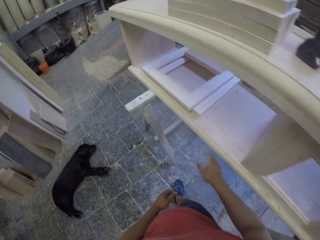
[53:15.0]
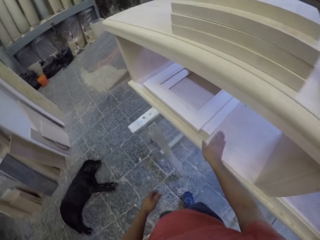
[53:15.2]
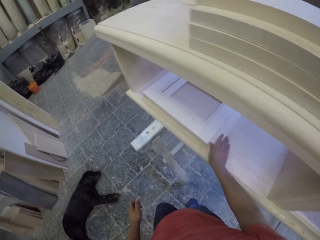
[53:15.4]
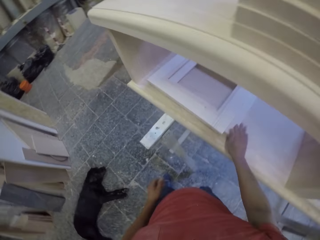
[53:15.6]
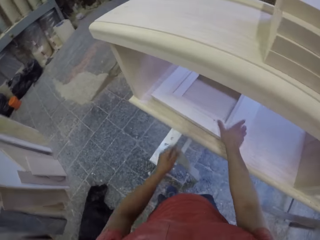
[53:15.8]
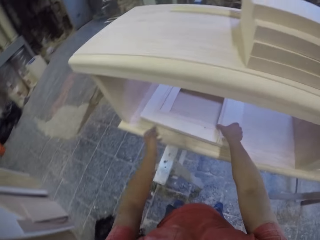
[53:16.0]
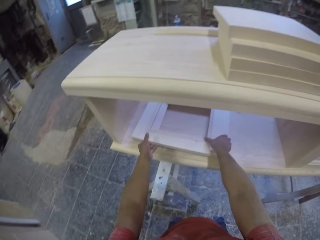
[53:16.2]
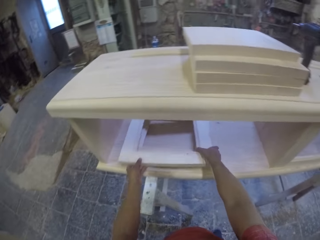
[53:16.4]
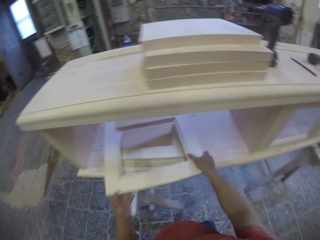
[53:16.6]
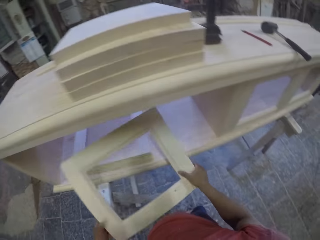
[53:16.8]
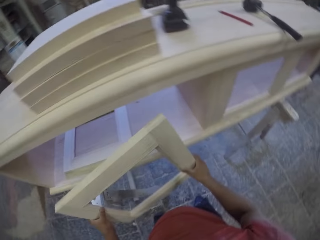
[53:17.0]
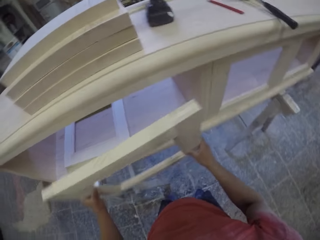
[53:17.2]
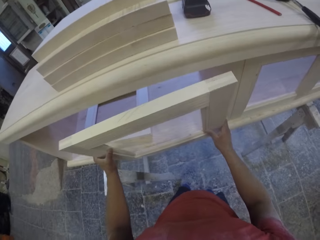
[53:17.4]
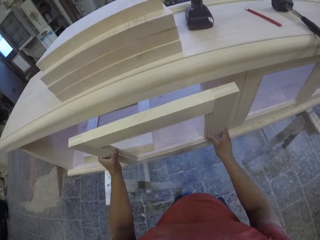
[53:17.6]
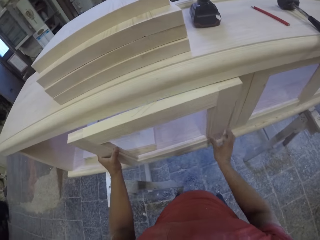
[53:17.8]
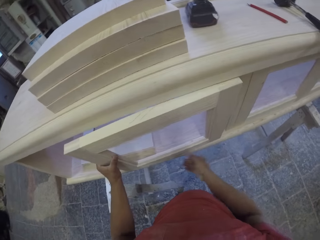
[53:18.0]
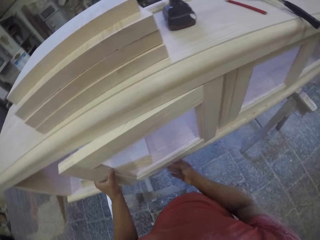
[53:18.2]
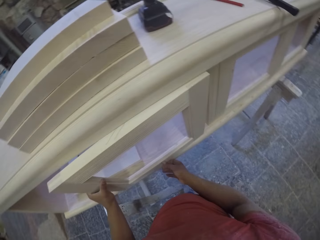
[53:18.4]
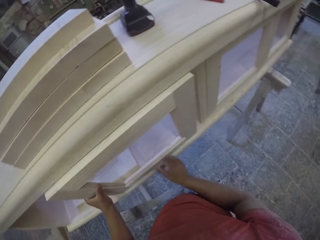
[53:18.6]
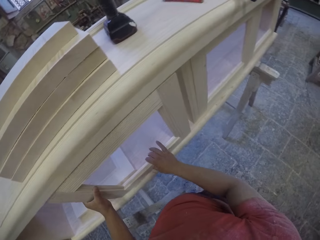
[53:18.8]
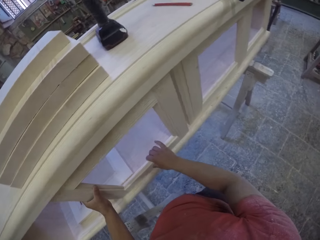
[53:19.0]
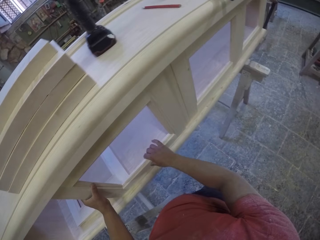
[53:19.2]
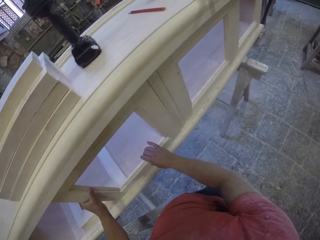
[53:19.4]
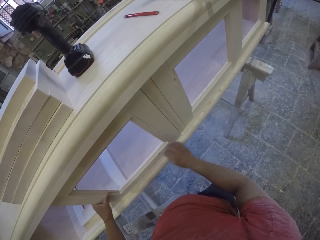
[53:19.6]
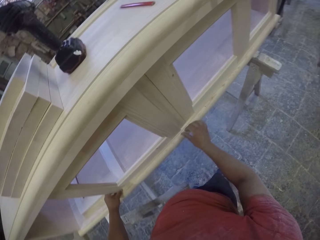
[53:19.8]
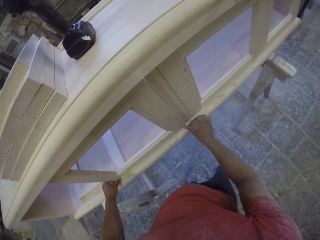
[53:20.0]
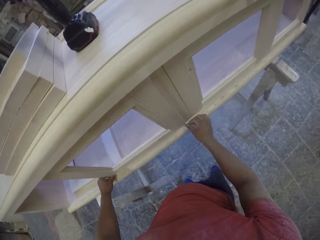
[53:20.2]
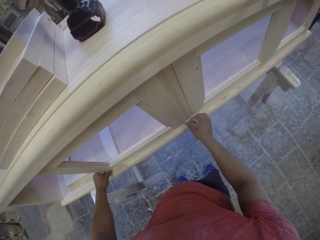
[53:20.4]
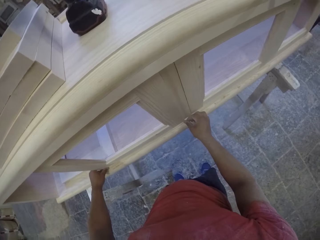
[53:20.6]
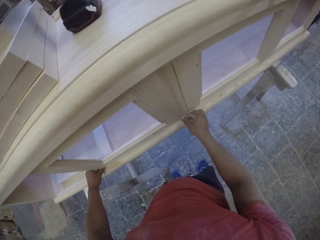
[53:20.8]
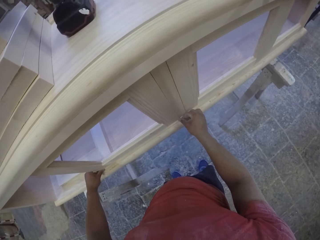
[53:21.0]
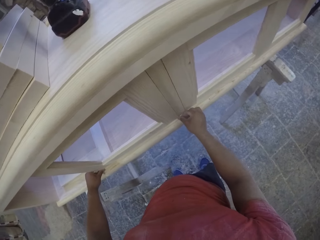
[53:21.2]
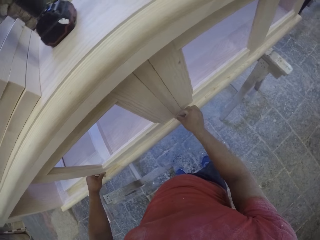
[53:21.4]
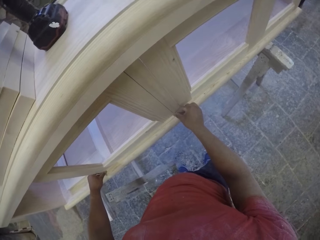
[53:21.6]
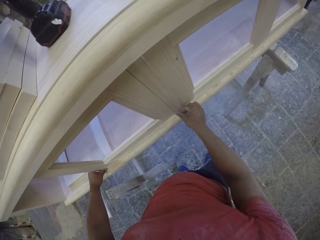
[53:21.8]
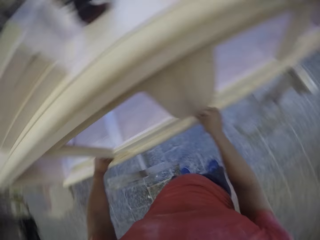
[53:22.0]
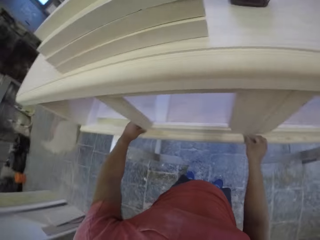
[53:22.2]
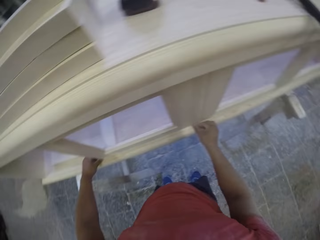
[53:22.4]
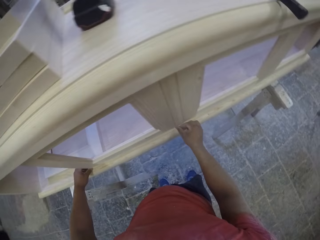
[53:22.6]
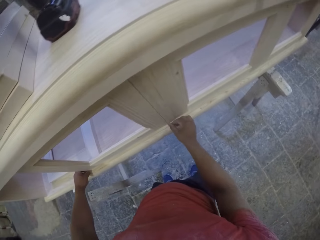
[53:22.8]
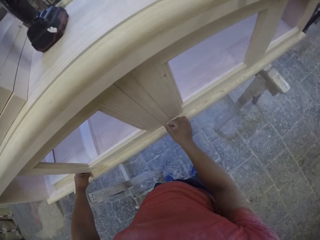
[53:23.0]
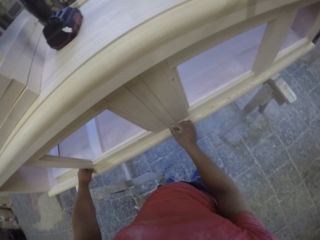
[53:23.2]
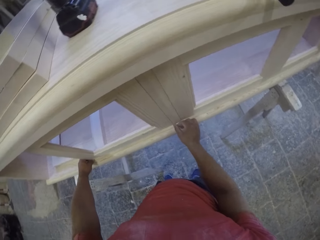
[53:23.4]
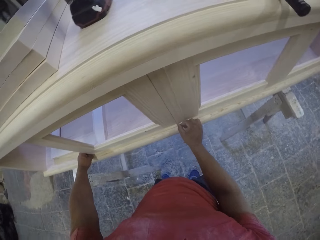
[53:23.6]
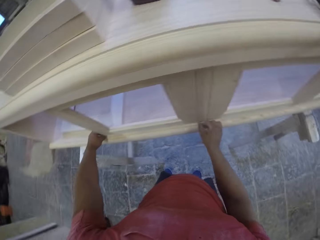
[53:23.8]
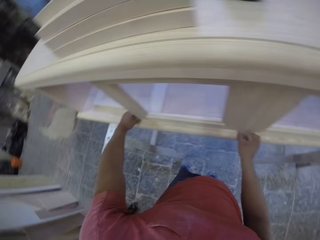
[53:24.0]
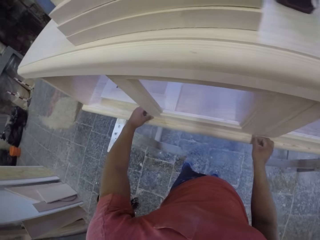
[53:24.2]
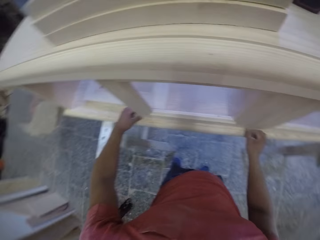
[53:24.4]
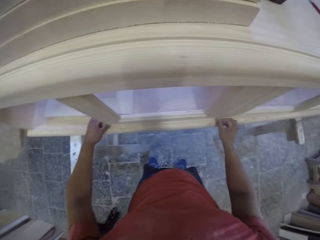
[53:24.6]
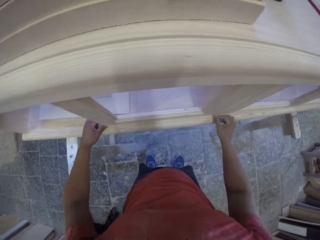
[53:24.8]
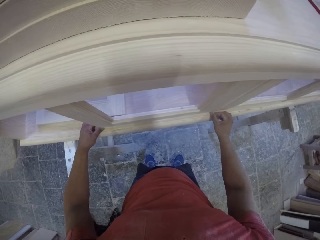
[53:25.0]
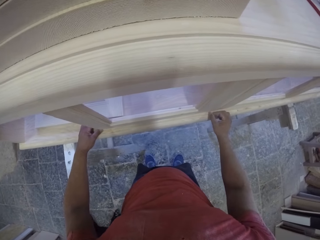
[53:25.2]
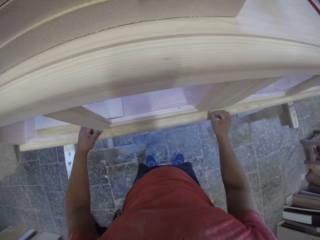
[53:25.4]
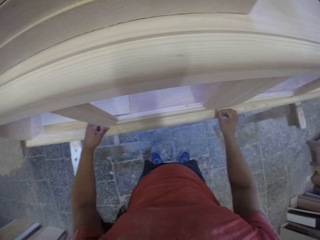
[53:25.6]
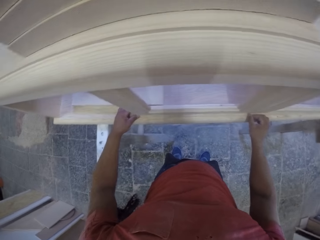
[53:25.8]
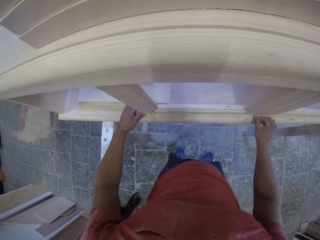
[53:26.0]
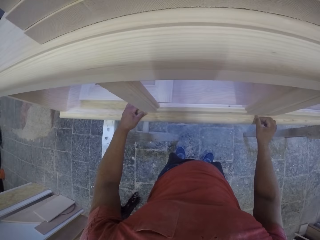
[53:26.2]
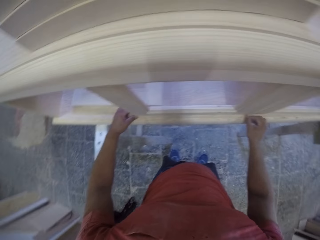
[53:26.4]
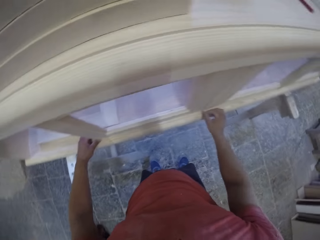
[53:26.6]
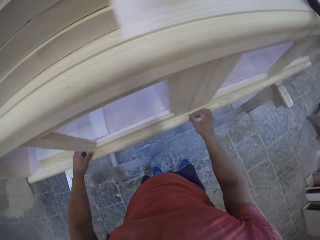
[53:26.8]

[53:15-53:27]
The camera wearer grabs a piece of wood. They fit the piece of wood on the furniture. They adjust the piece of wood on the furniture.

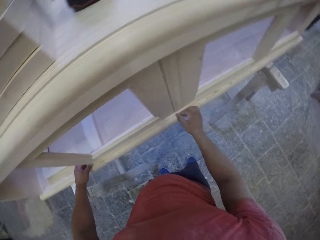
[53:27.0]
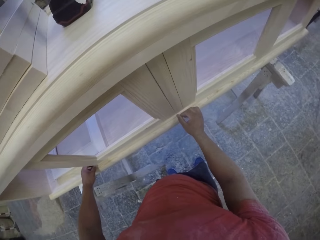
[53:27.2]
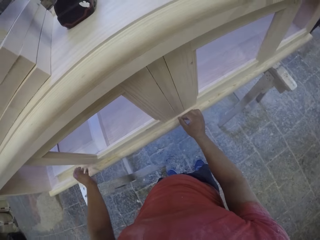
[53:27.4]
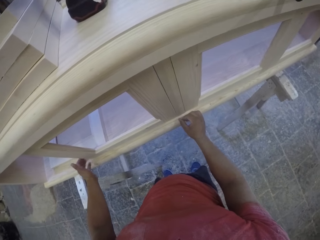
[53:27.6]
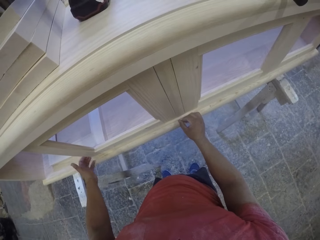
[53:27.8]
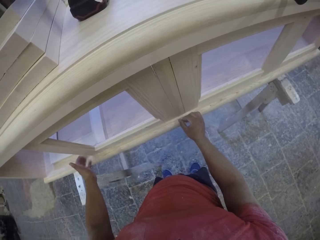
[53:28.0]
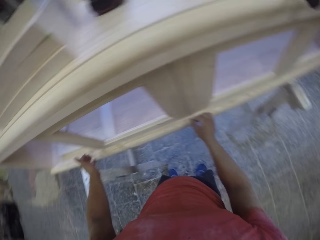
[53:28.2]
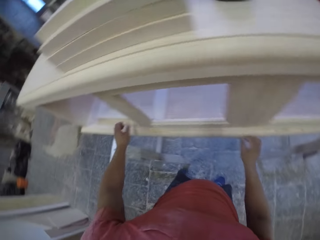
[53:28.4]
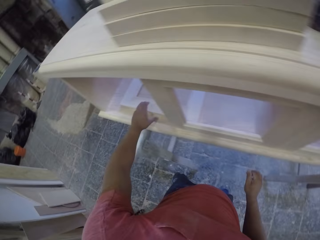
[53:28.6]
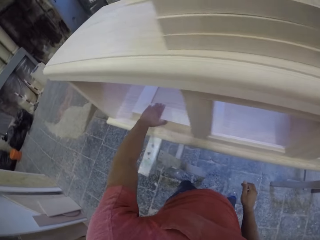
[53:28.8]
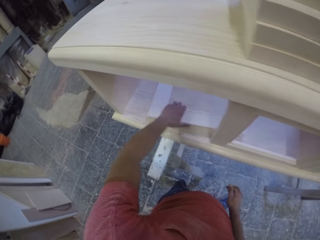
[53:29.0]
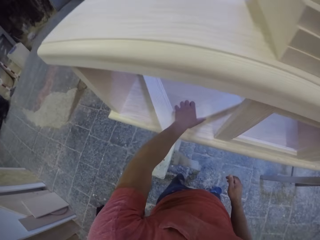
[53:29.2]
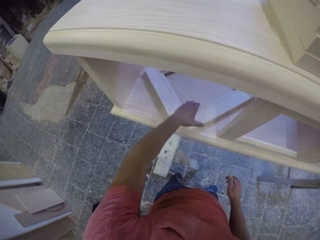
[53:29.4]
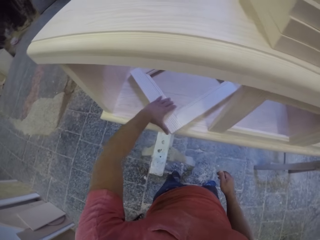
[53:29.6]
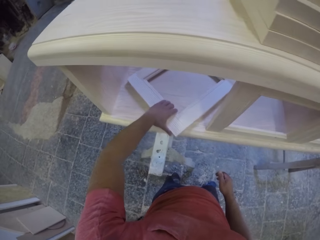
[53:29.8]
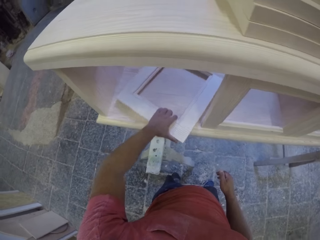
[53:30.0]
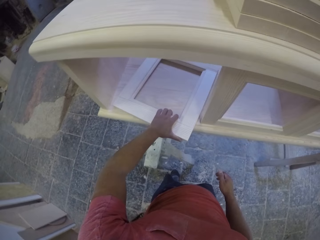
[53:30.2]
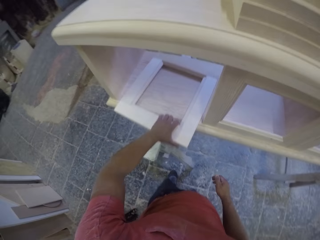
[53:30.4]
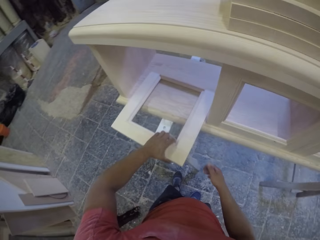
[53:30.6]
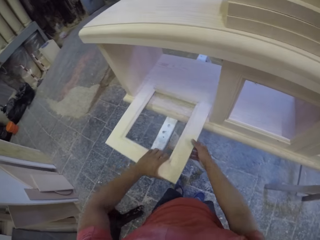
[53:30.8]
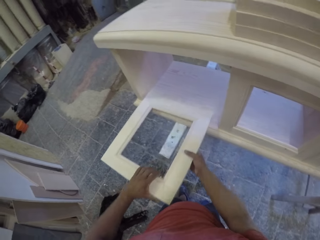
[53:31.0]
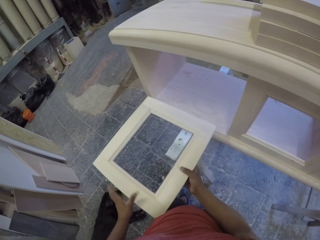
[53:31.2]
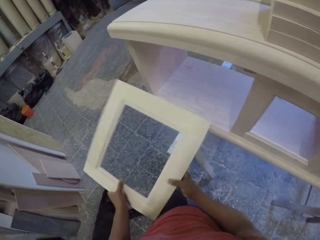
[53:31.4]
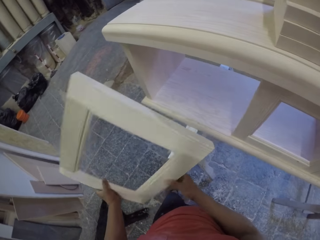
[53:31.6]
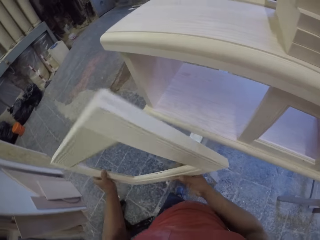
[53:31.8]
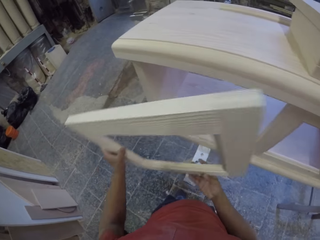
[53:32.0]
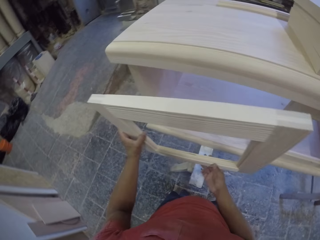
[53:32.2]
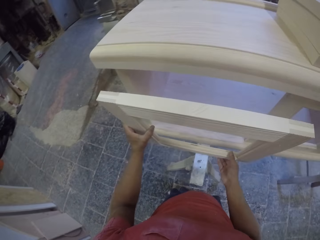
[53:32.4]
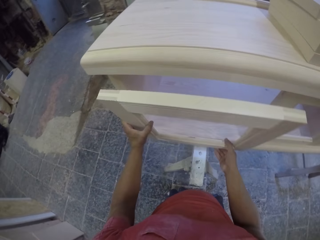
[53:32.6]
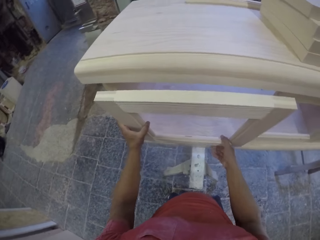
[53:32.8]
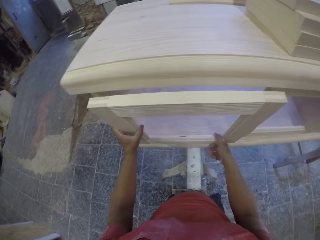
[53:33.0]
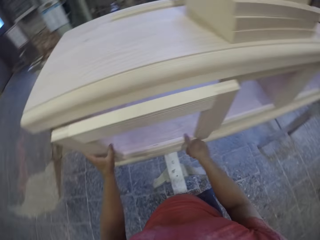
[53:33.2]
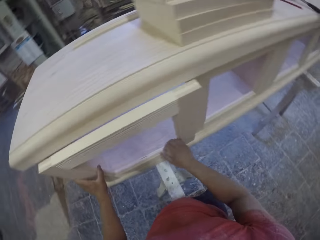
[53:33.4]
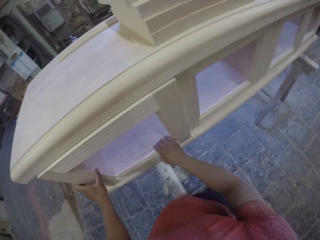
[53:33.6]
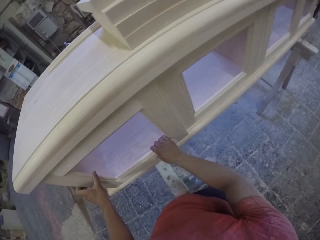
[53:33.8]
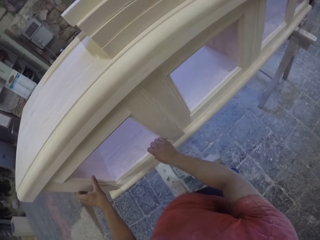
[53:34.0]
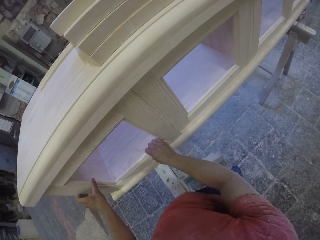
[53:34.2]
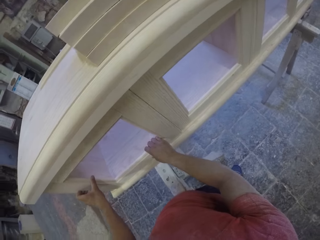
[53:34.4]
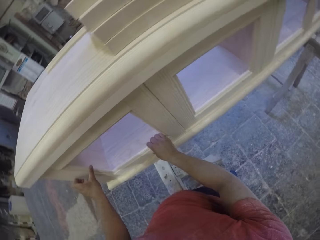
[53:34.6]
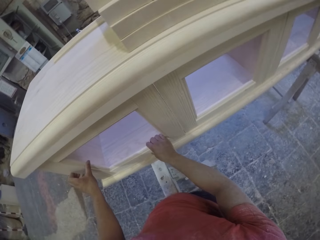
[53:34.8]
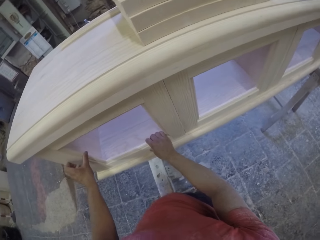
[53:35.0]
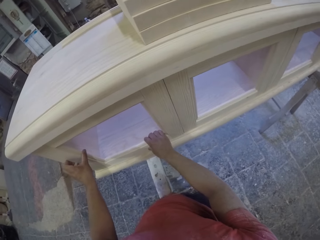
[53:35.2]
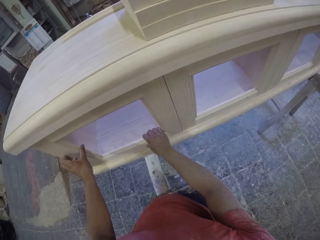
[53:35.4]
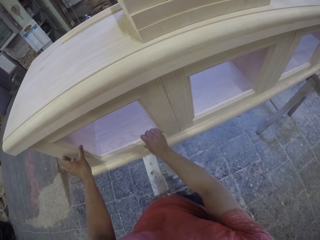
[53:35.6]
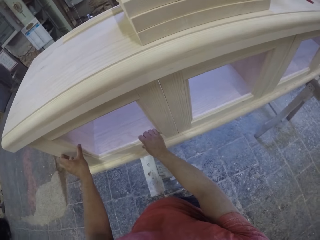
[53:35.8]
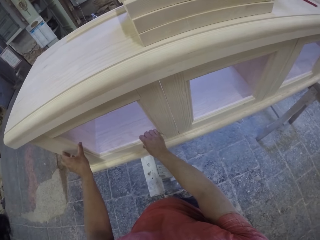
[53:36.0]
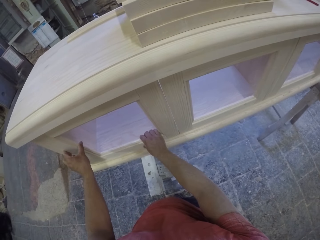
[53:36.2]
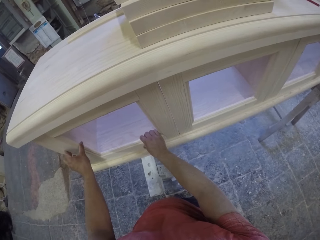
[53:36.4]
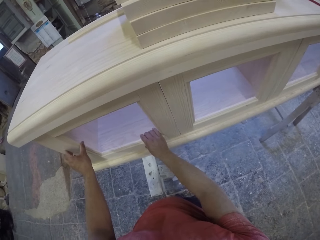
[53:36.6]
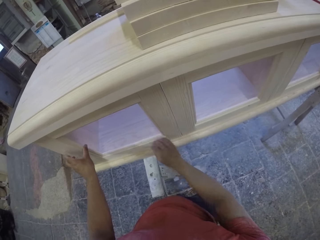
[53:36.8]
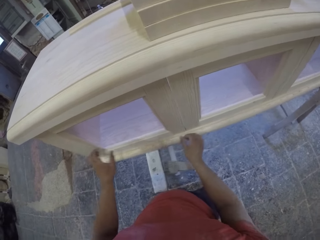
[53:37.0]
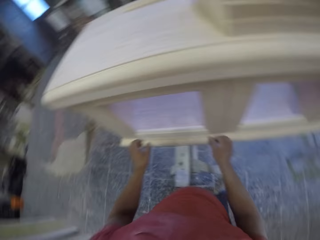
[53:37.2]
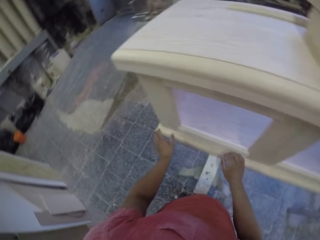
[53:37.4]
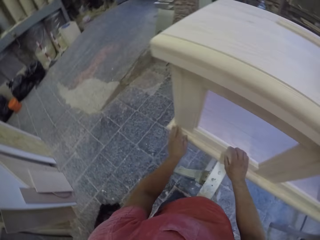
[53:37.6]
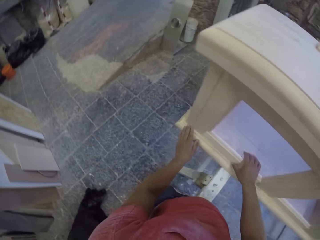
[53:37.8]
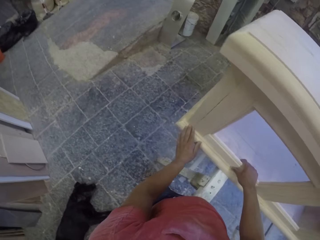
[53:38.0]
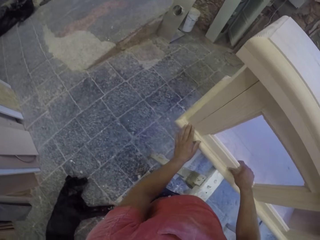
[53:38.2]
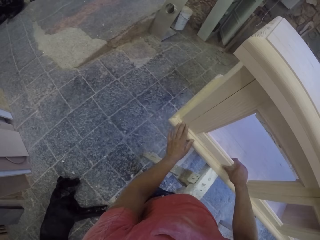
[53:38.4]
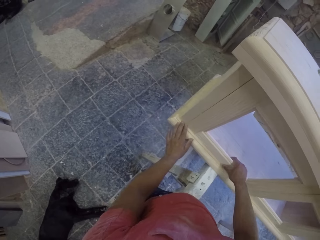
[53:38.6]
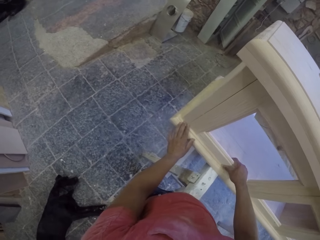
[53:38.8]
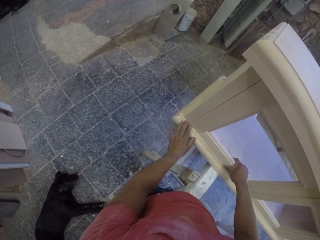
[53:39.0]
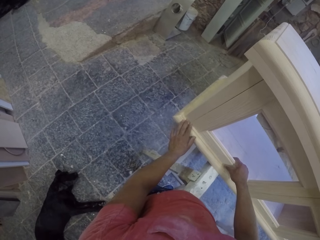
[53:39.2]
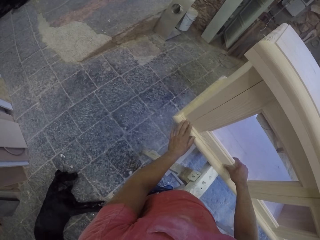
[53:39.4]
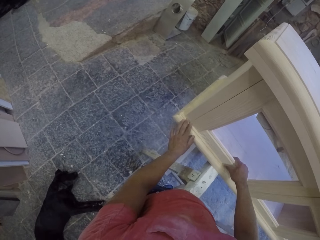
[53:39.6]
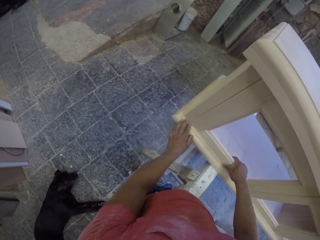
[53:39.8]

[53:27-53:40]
The camera wearer grabs a piece of wood. They fit the piece of wood on the furniture. They adjust the piece of wood on the furniture.
